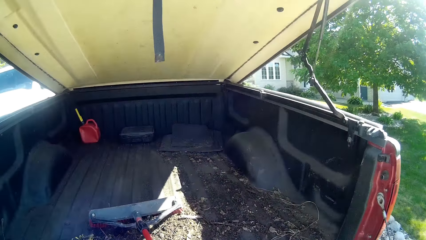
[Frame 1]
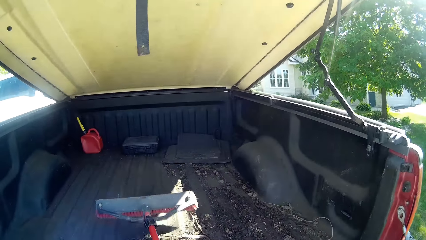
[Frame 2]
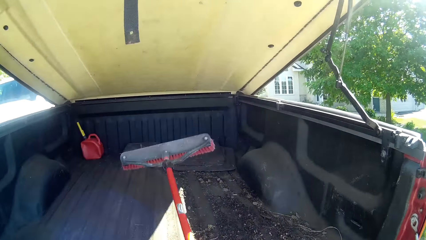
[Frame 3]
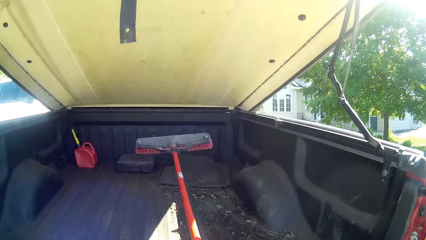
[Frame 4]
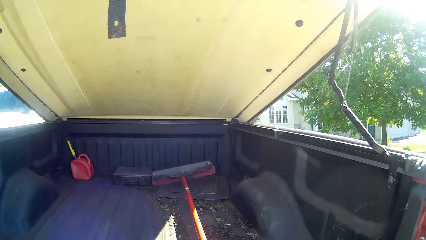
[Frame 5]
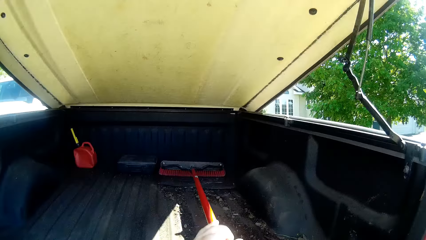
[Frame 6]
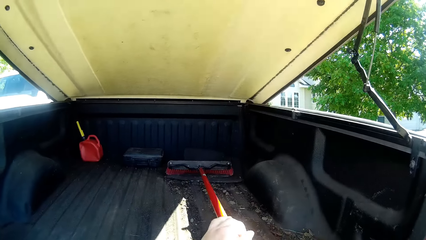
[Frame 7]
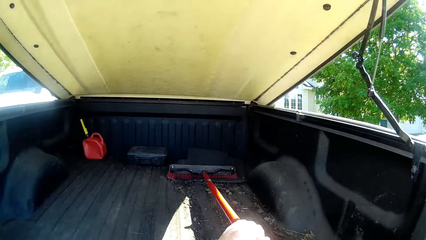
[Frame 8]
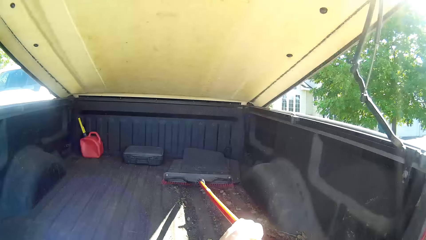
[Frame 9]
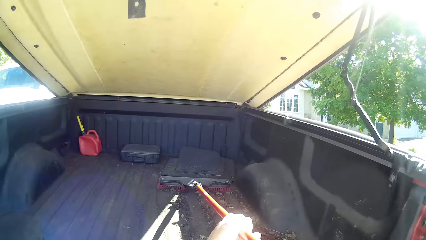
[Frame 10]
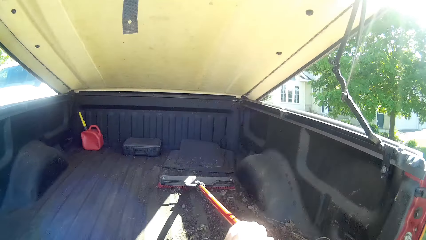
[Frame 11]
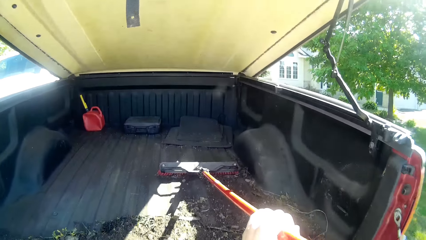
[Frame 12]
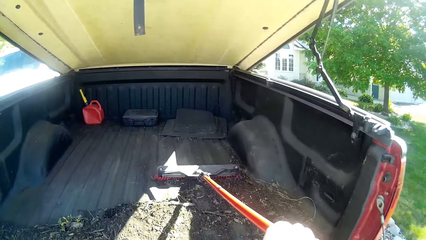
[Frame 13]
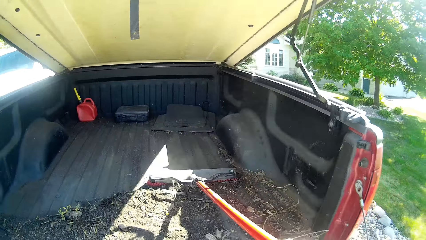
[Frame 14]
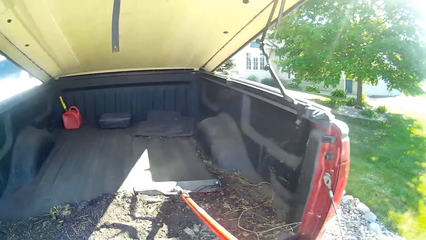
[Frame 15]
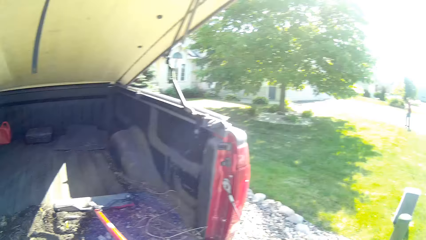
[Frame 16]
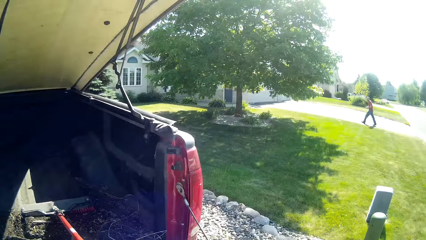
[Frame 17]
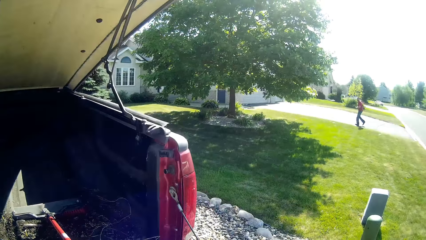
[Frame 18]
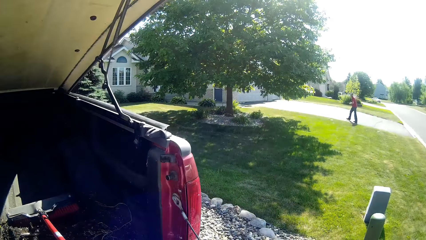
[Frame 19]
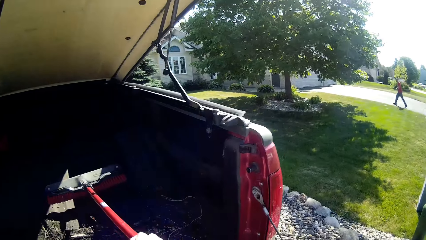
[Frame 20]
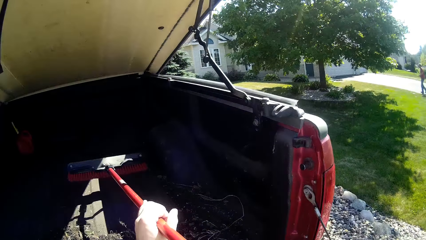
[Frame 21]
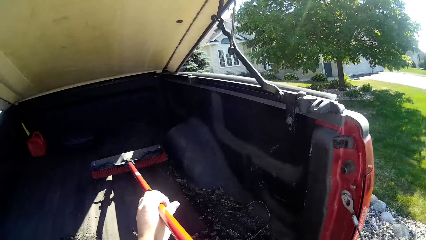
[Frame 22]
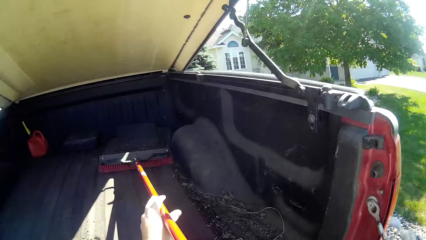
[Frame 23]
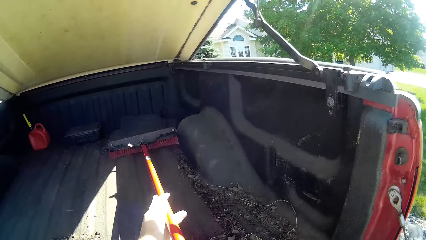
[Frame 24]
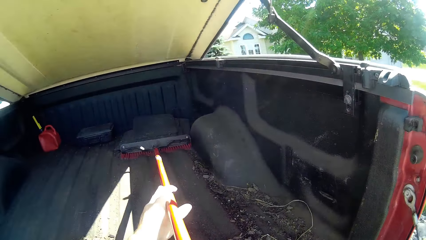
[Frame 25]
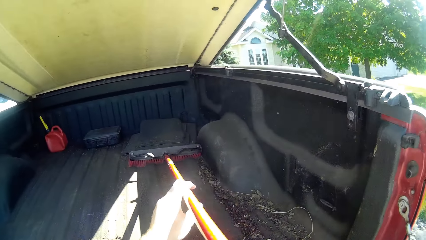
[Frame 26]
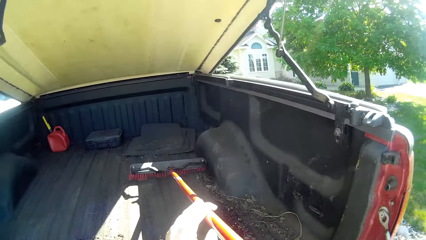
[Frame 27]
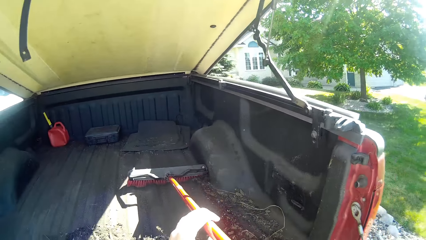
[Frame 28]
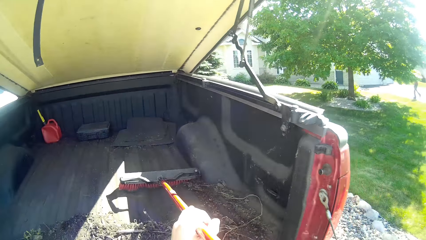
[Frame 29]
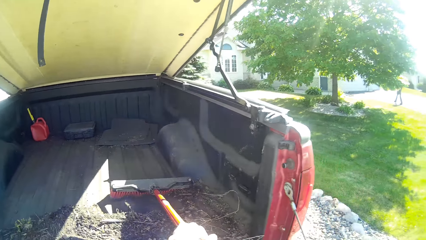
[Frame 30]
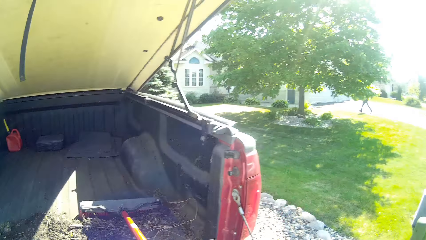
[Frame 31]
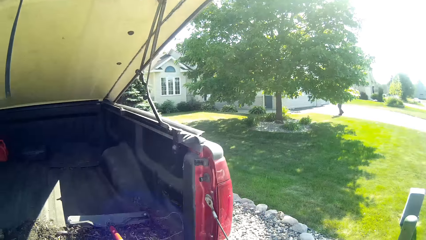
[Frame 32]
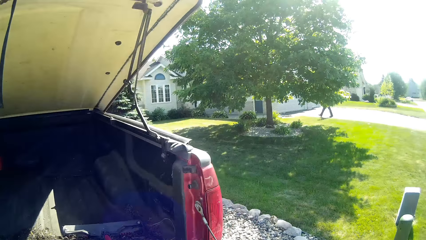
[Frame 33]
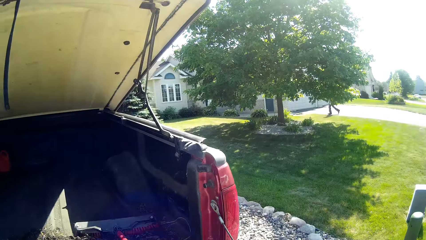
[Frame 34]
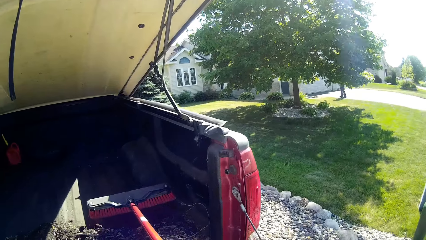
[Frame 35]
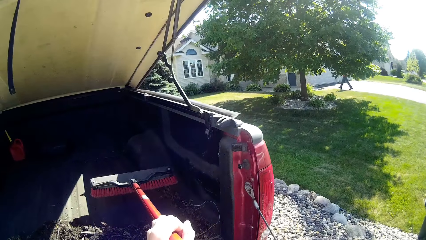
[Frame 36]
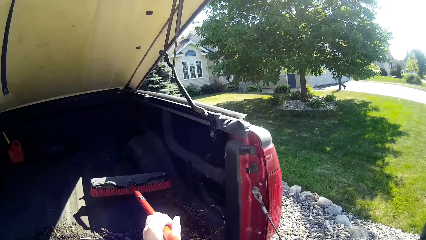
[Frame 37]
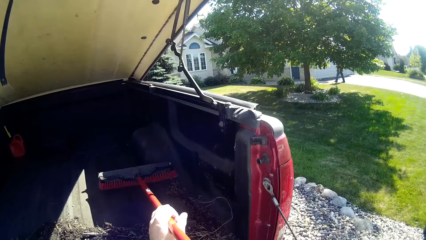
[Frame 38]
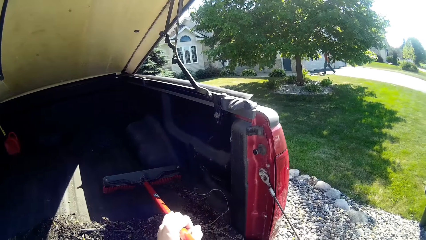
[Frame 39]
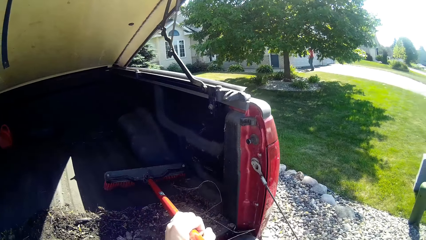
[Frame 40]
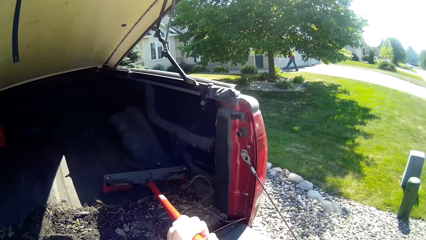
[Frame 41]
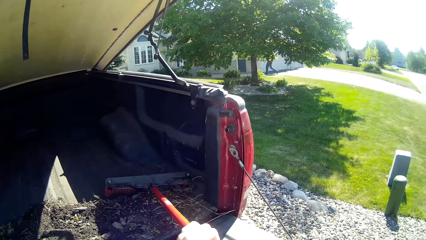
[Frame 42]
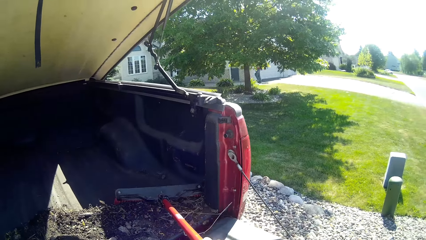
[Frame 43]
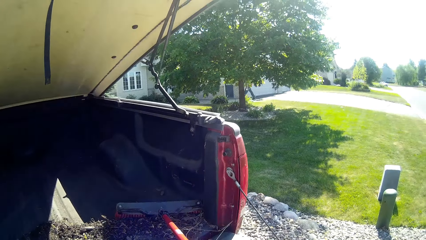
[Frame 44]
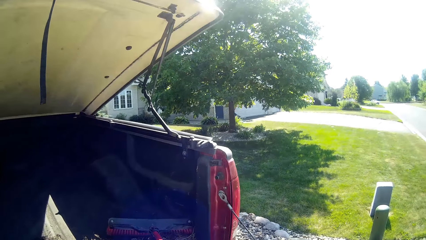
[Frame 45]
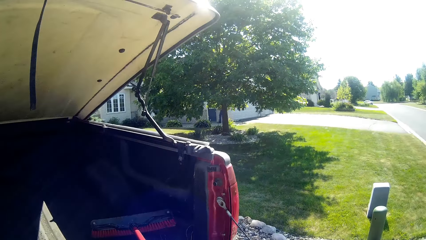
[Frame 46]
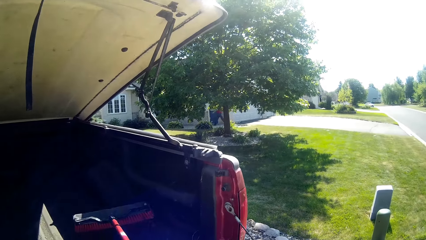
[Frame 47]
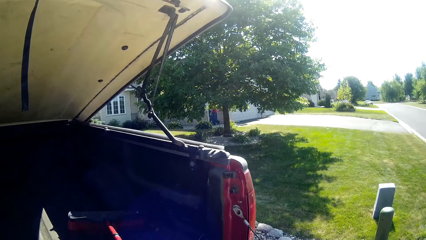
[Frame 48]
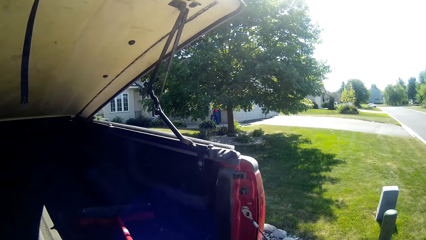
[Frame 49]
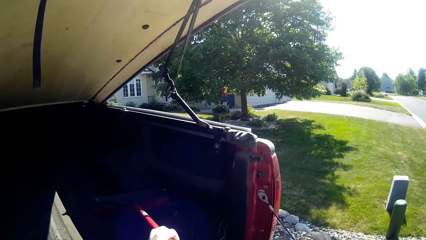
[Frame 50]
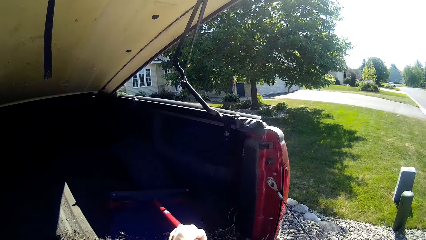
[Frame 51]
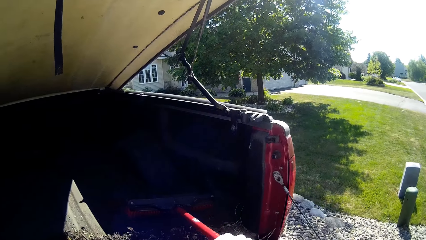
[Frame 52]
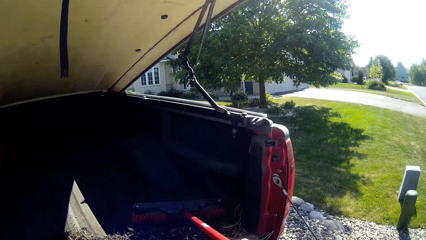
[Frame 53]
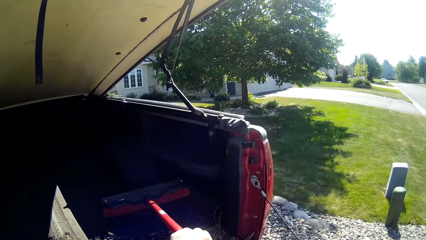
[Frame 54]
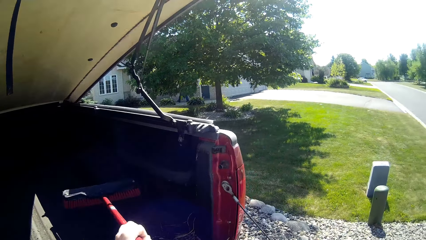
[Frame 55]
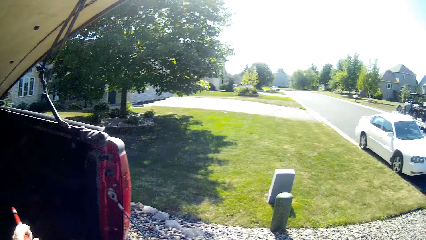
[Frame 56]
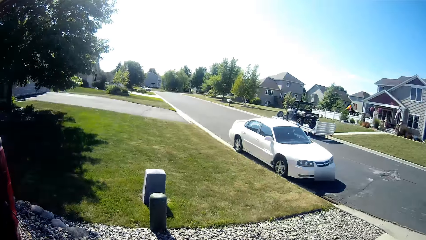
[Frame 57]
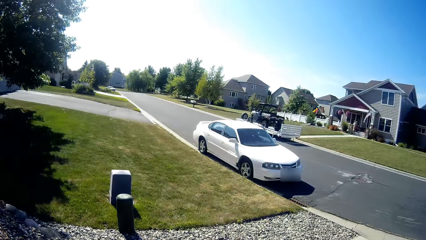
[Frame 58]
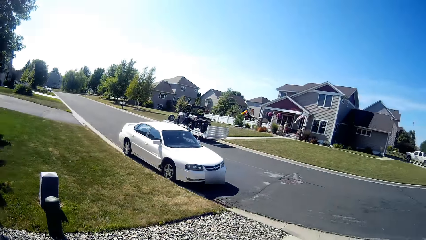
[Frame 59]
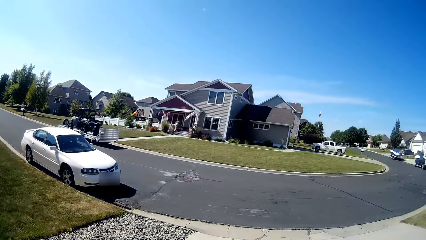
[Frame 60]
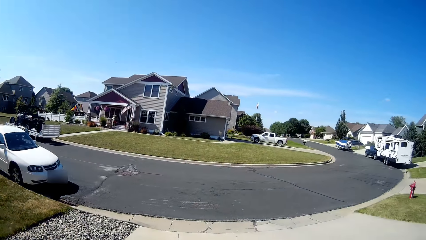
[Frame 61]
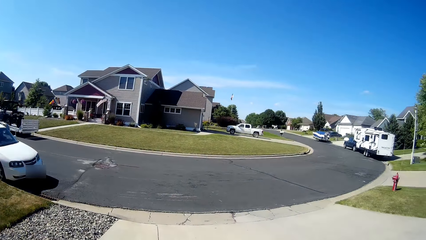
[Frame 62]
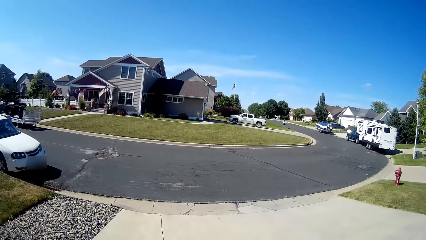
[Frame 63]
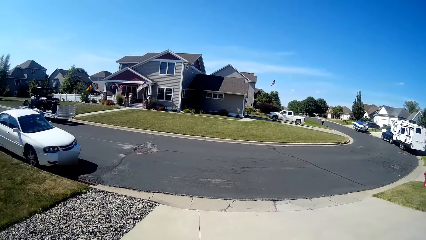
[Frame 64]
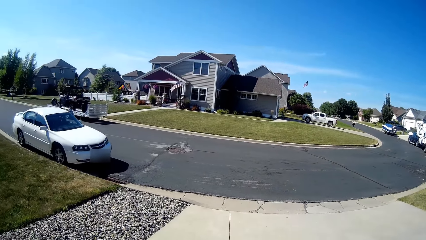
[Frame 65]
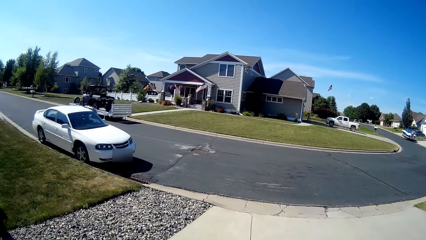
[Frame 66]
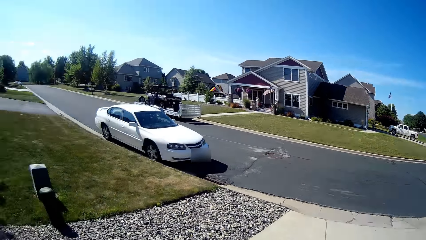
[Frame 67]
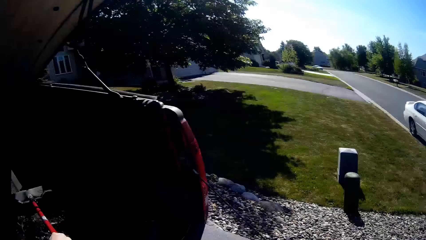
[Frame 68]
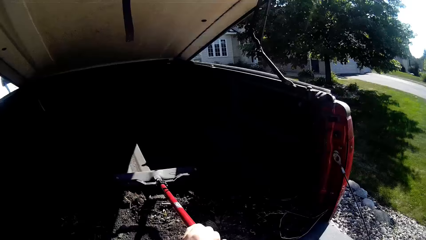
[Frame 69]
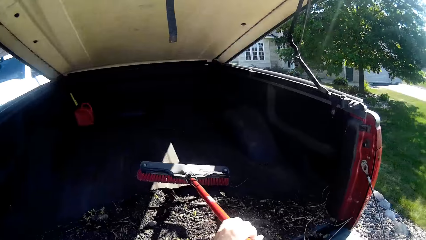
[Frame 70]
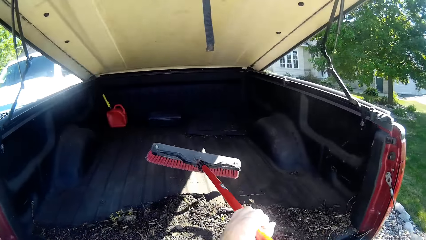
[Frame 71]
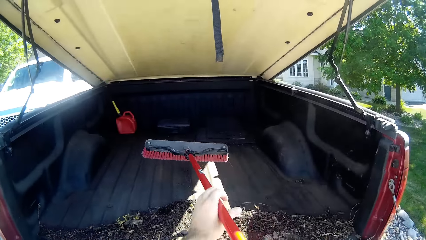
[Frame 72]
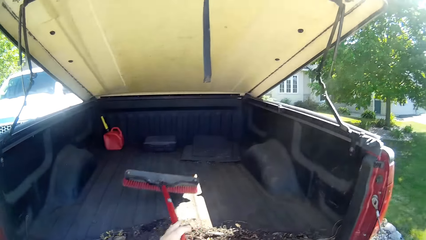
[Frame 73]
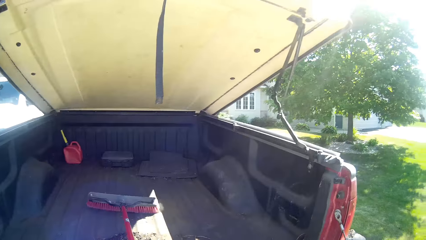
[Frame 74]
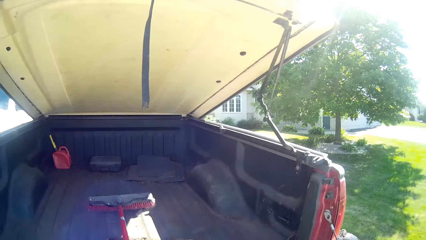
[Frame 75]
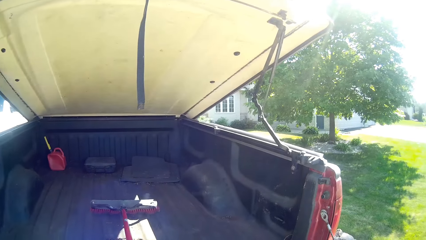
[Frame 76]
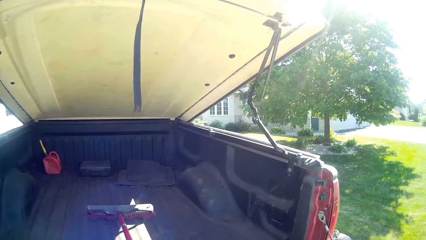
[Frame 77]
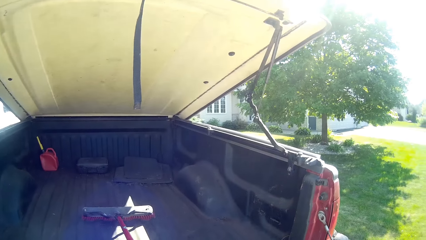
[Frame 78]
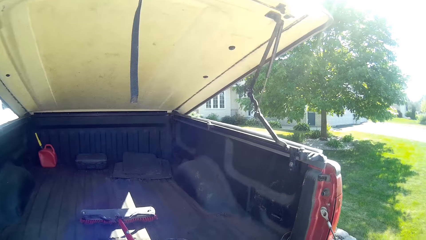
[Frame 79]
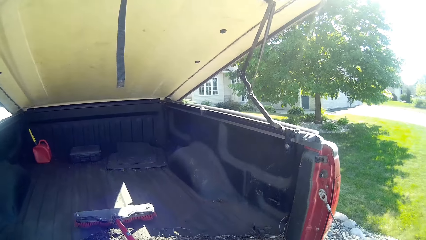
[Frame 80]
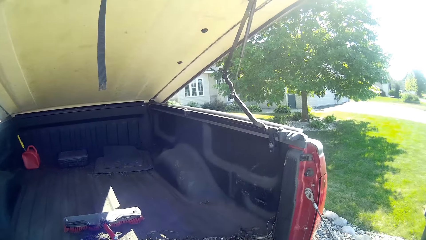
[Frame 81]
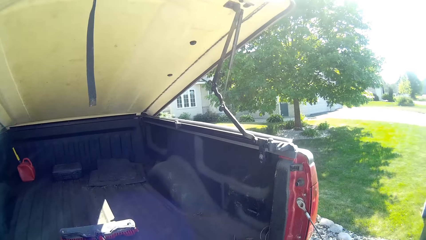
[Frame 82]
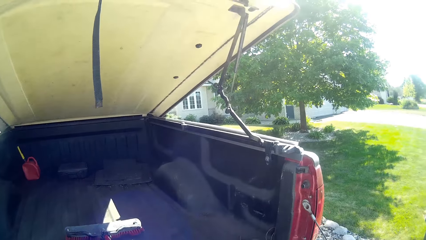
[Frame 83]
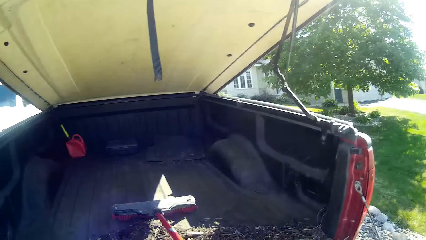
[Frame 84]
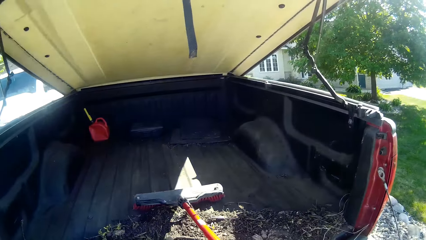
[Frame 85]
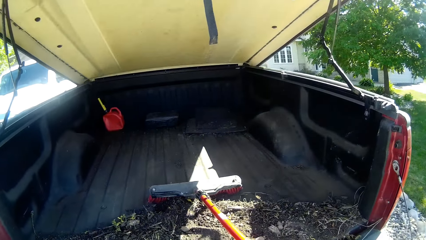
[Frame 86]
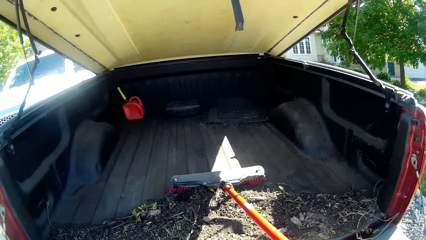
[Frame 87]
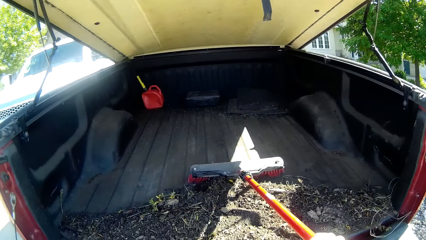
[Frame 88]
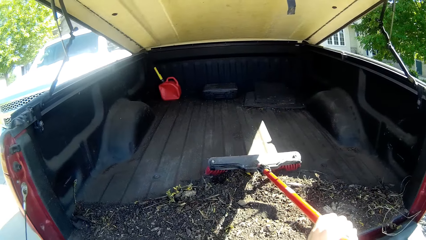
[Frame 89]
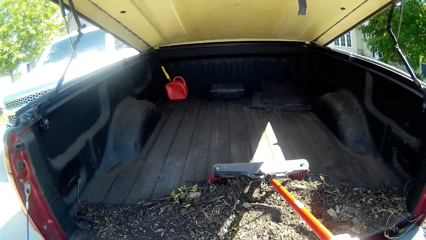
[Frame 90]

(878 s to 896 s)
A man walks around the compound. The camera wearer sweeps the cargo bed. The man walks around the compound. The camera wearer sweeps the cargo bed.
